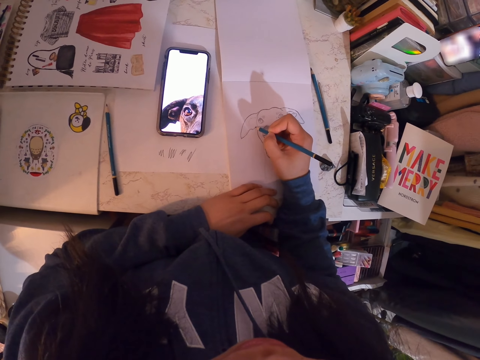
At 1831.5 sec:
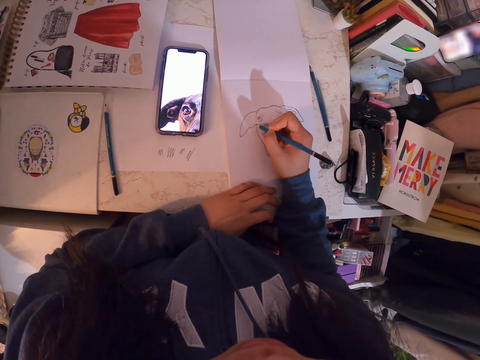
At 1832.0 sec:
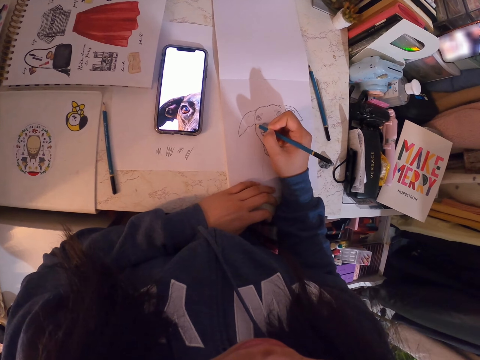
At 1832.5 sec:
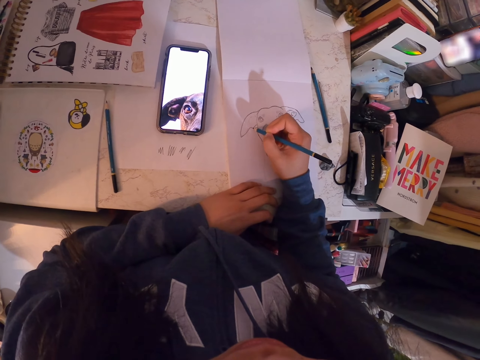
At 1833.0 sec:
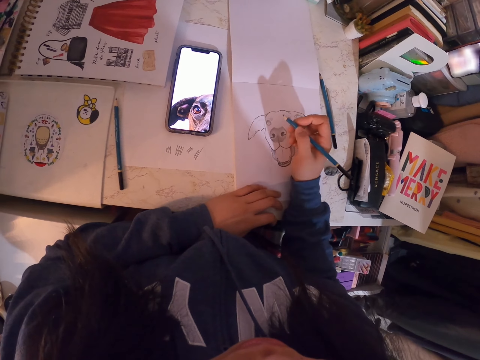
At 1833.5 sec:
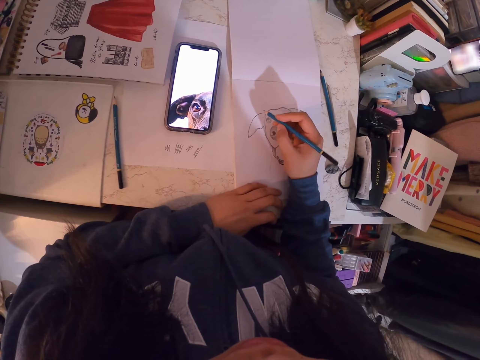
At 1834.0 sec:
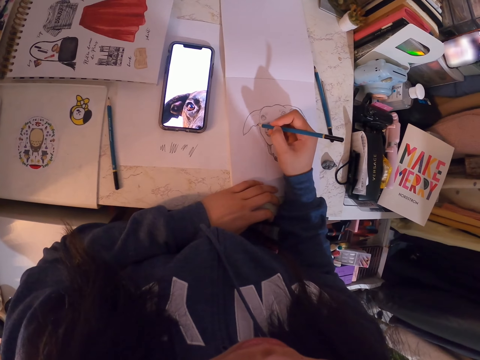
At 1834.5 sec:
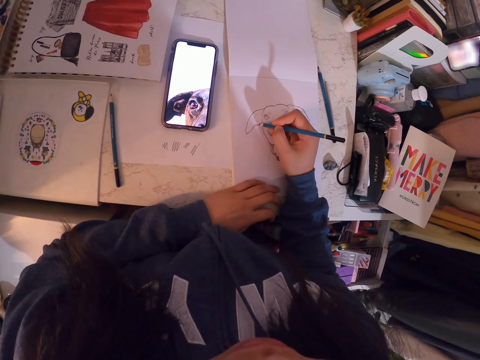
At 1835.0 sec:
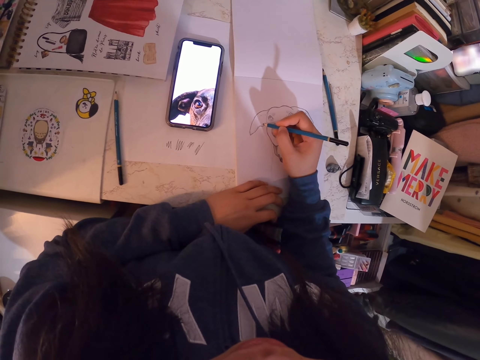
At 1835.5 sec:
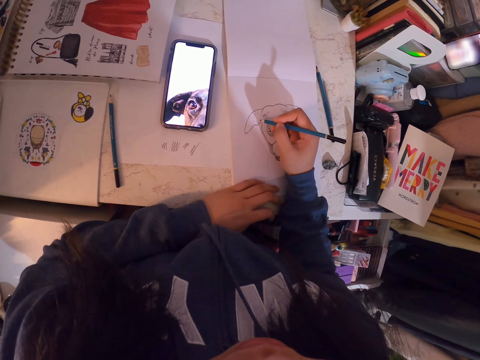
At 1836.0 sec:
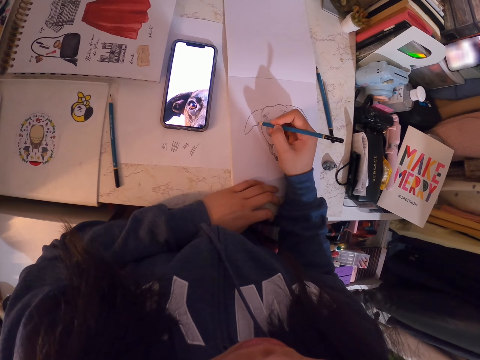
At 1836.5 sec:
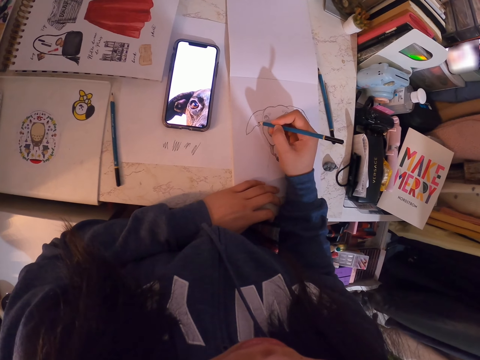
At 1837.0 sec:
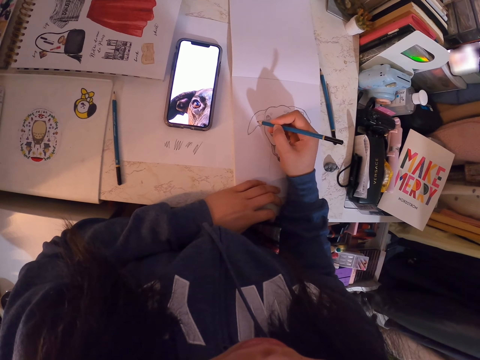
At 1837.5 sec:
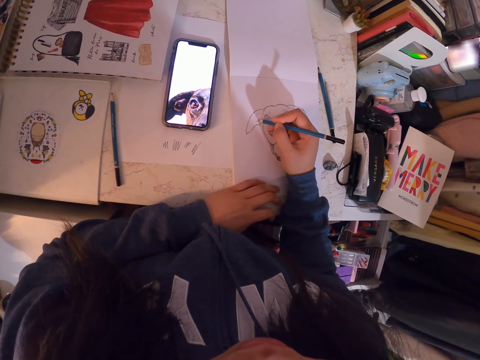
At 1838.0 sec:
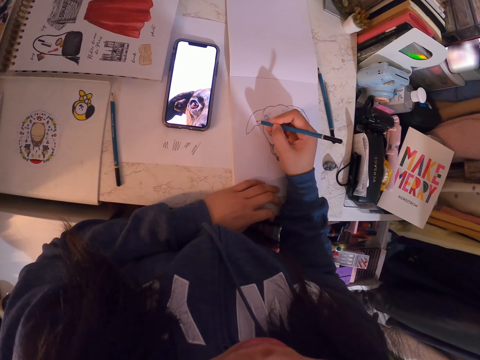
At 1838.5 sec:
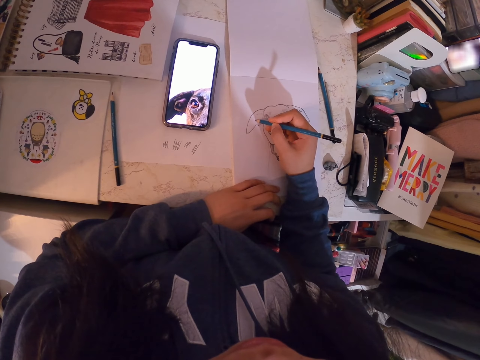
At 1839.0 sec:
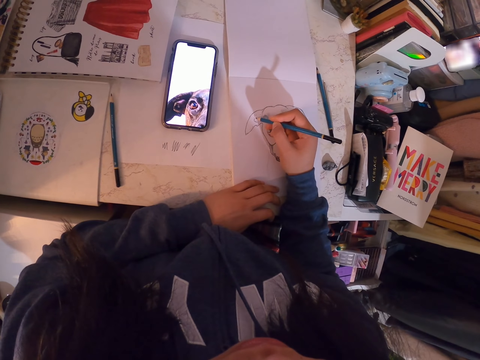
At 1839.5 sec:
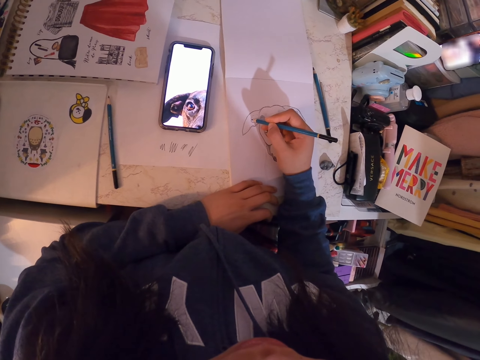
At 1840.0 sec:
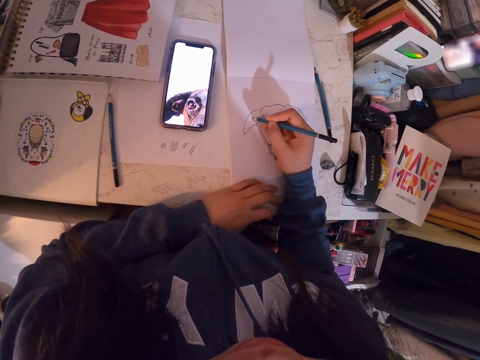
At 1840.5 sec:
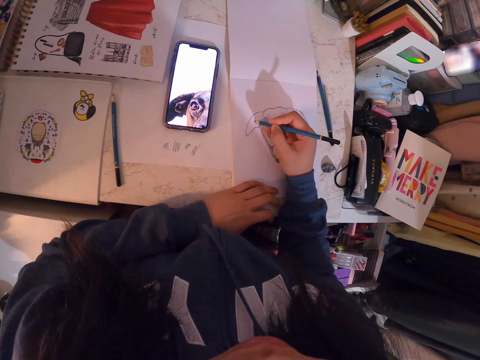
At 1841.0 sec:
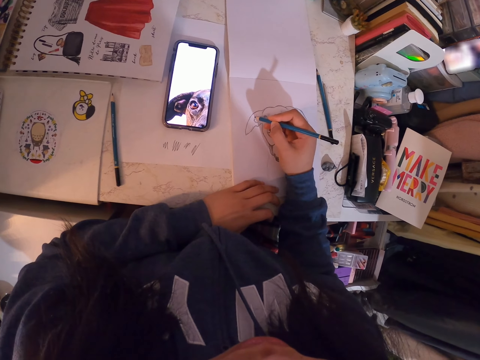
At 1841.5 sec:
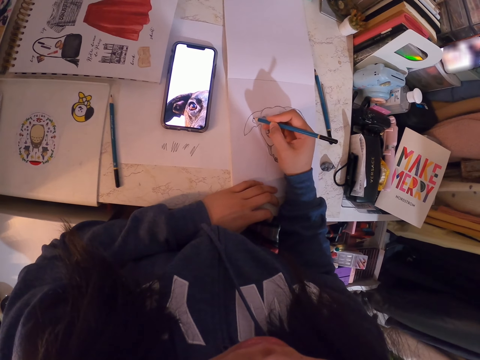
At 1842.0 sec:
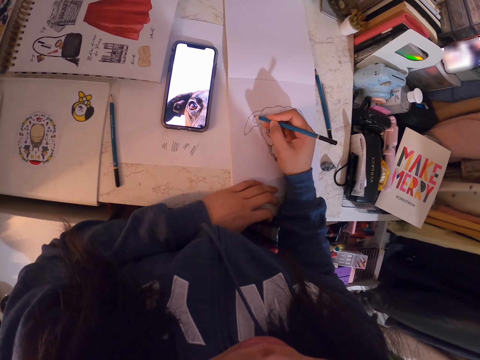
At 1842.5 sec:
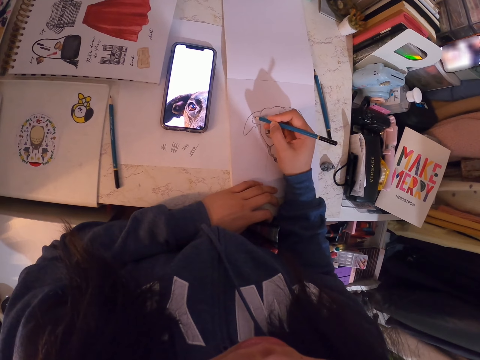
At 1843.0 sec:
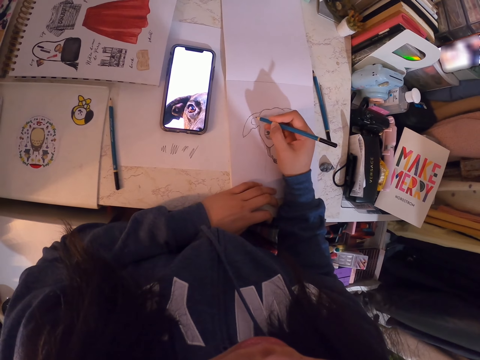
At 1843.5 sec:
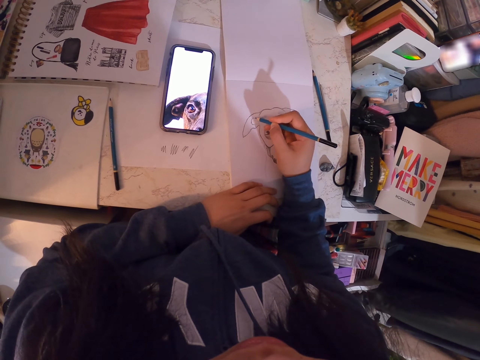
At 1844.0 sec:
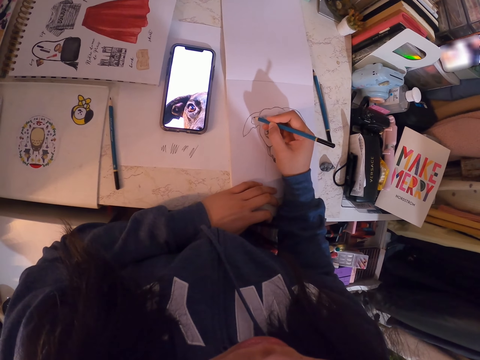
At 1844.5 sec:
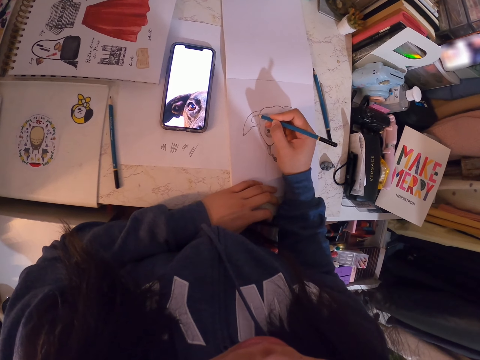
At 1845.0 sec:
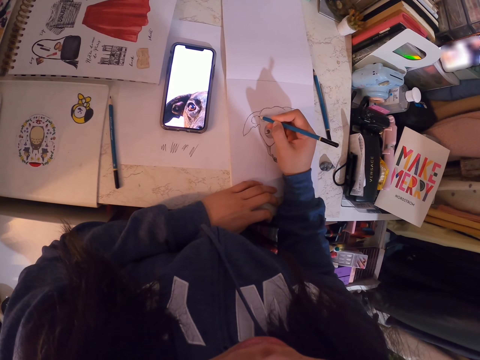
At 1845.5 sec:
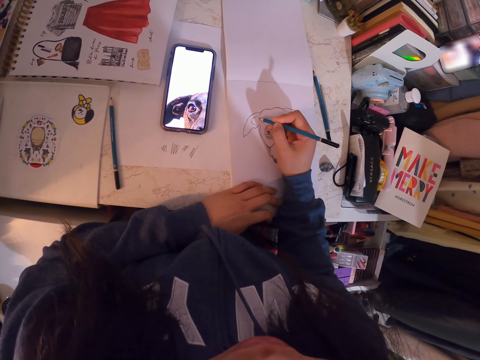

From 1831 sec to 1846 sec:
The camera wearer holds the pencil. They draw on the book.

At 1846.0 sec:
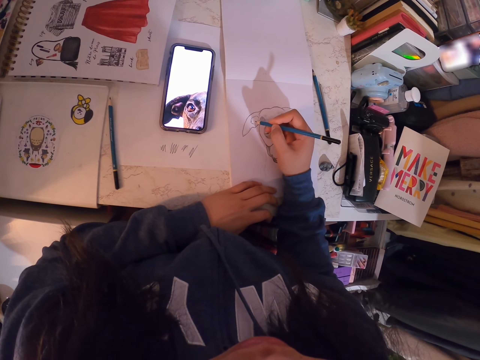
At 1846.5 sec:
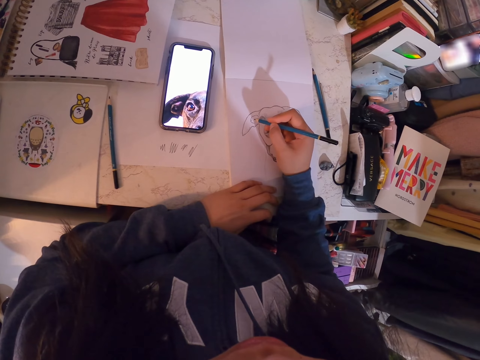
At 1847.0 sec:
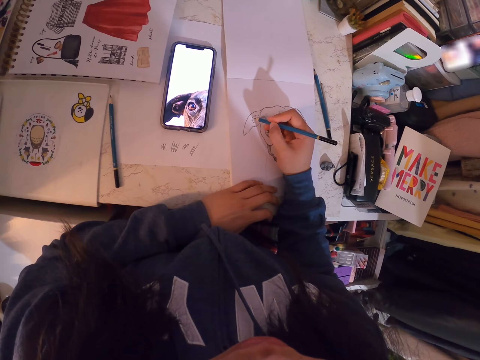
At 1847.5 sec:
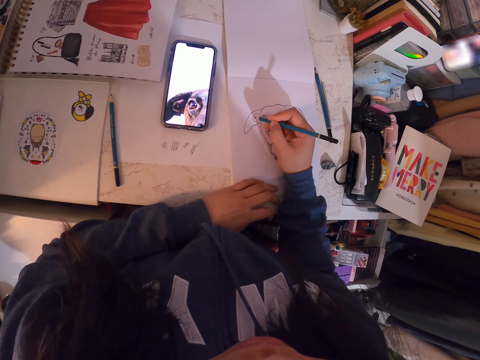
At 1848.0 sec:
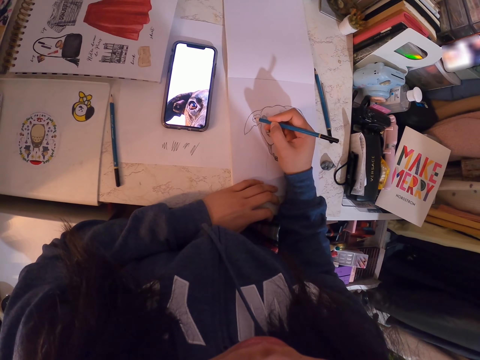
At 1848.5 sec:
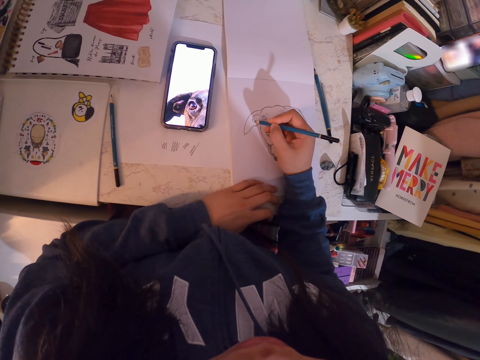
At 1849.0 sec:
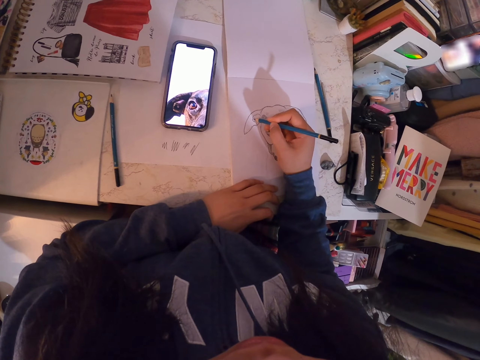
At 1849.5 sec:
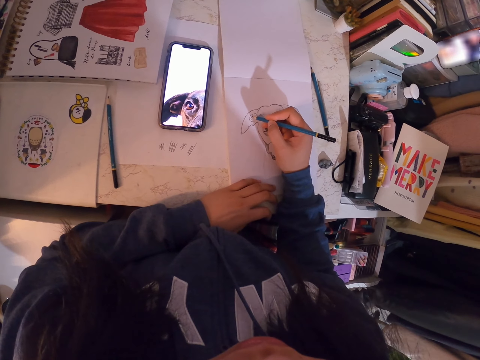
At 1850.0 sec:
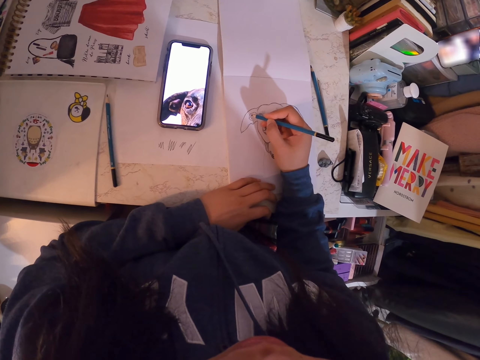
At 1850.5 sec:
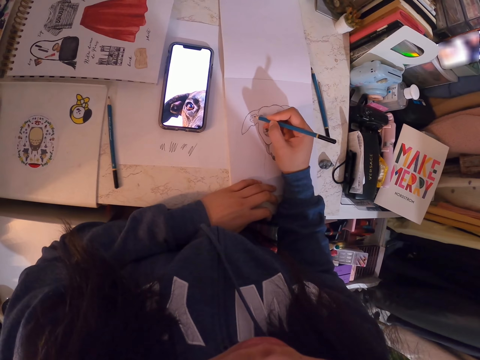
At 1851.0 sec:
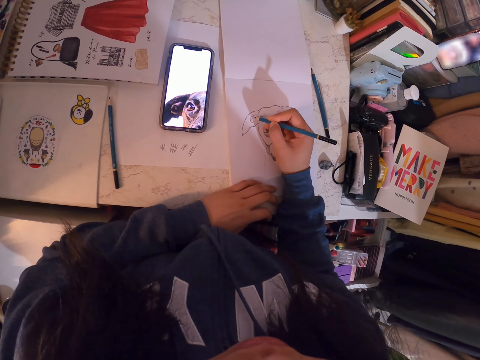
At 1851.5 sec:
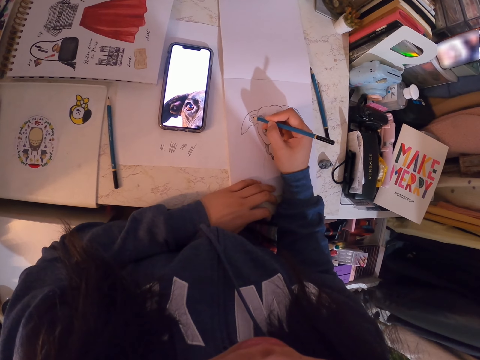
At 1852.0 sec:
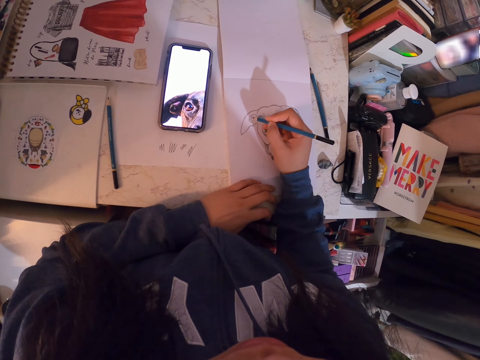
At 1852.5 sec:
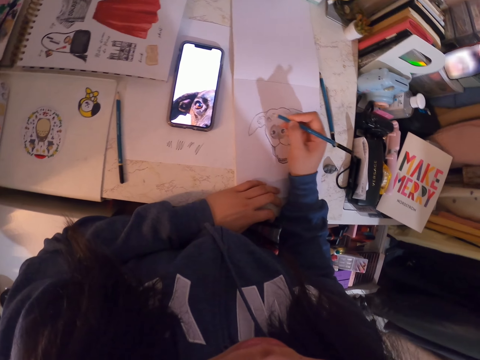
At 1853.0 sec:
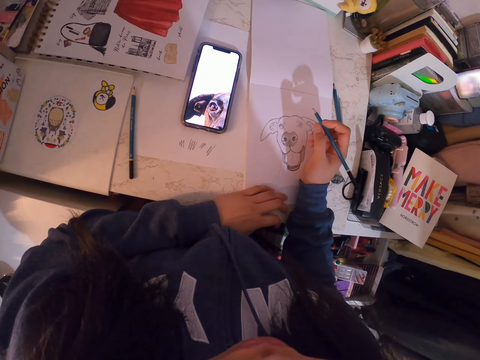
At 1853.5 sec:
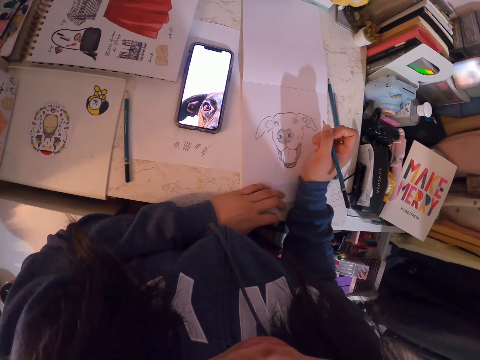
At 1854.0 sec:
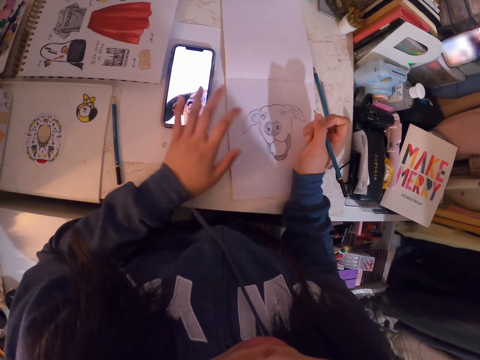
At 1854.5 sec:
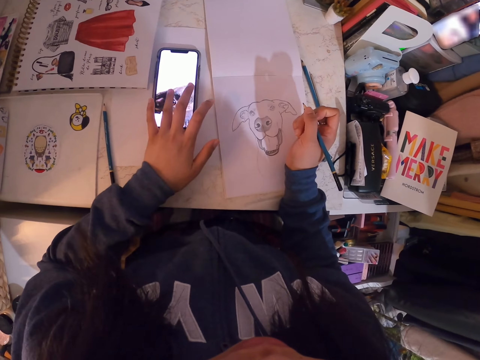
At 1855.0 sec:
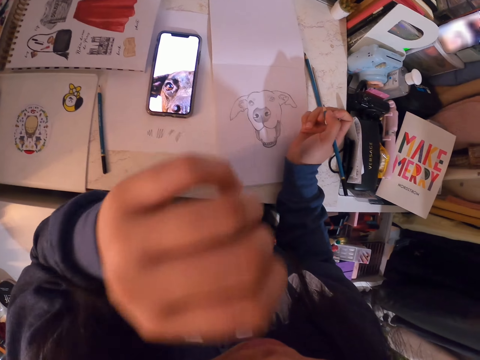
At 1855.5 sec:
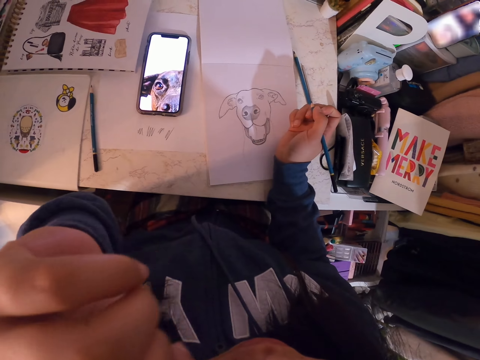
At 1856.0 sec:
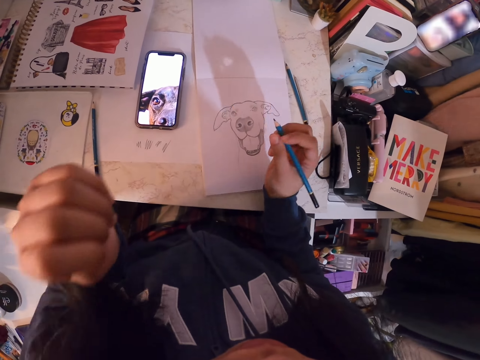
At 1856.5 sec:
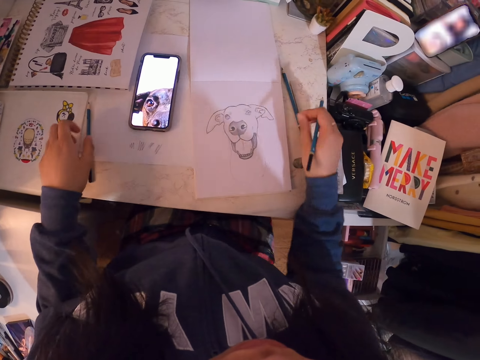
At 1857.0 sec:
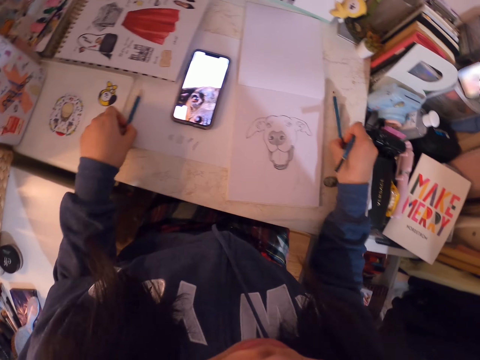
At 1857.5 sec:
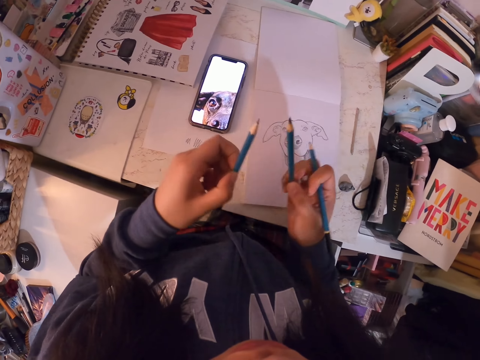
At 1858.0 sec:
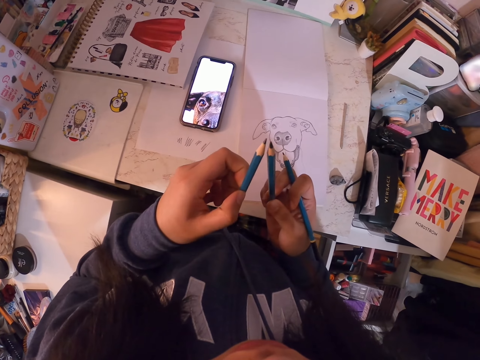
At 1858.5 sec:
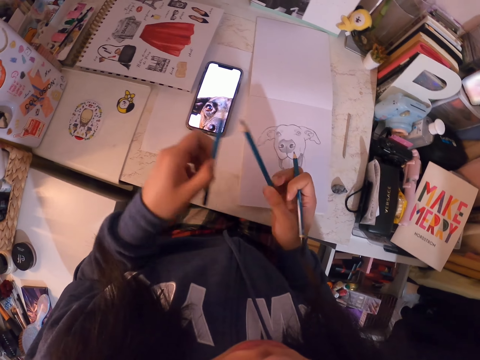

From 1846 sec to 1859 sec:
The camera wearer adjusts the picture on the phone. She holds the pencil. She scrolls the phone. She scratches her face. She lifts the hand. She picks up the art pencils from the table with both hands. She looks at the art pencils. She holds the pencils.
